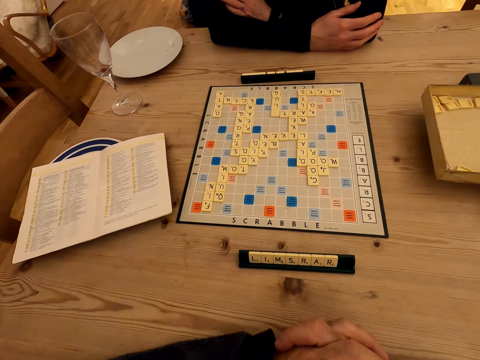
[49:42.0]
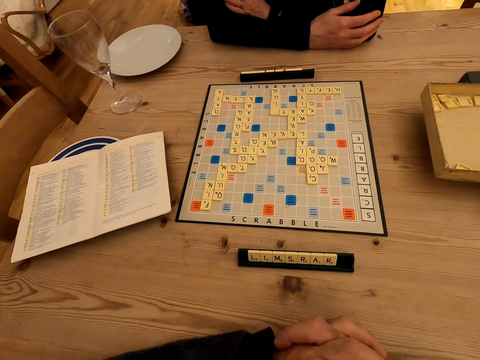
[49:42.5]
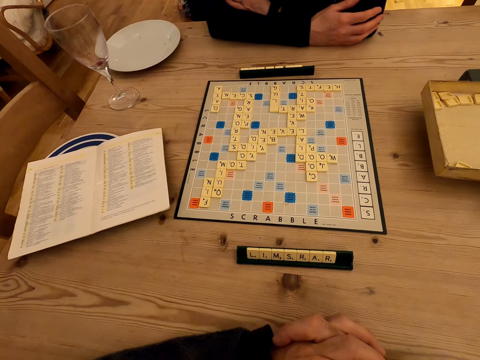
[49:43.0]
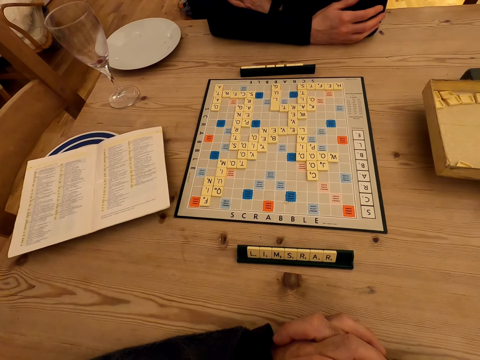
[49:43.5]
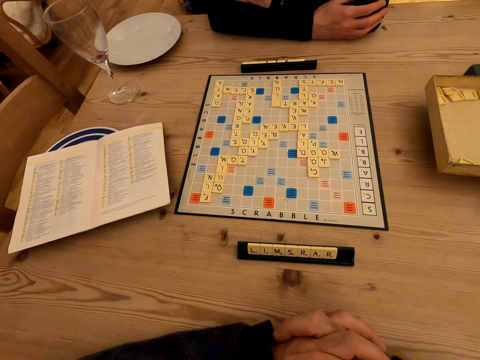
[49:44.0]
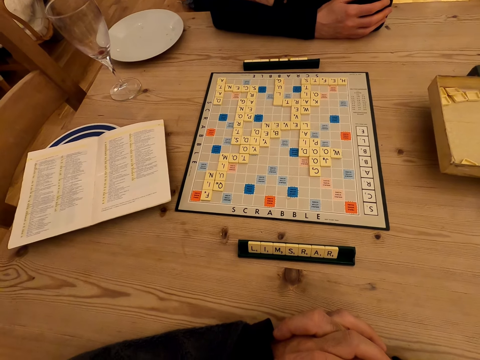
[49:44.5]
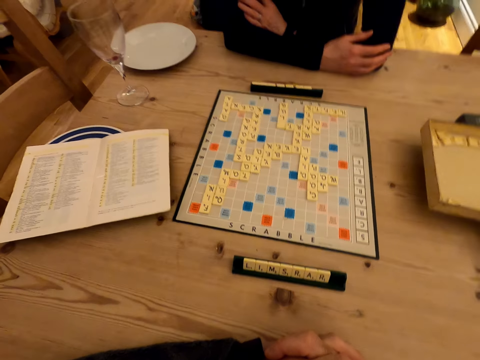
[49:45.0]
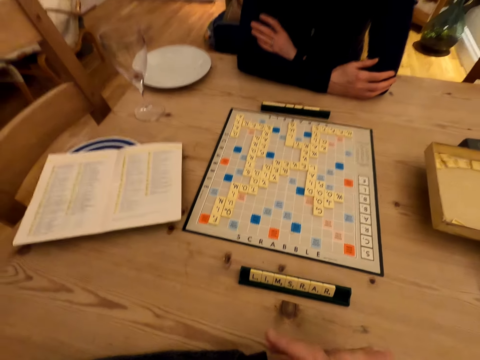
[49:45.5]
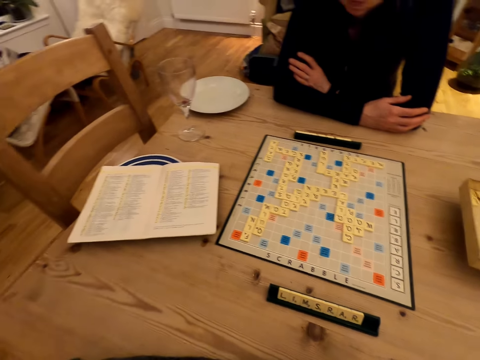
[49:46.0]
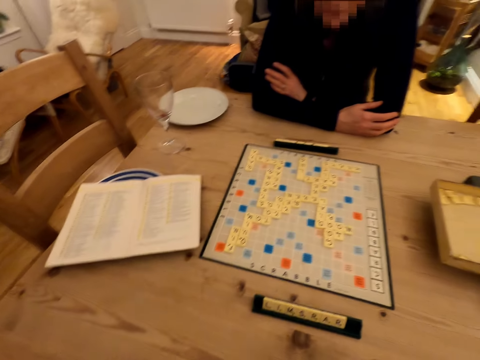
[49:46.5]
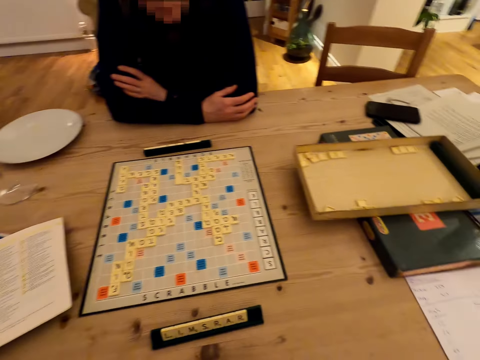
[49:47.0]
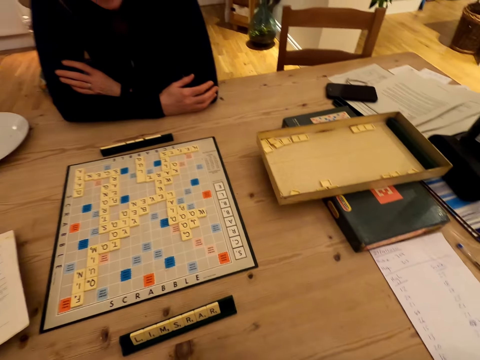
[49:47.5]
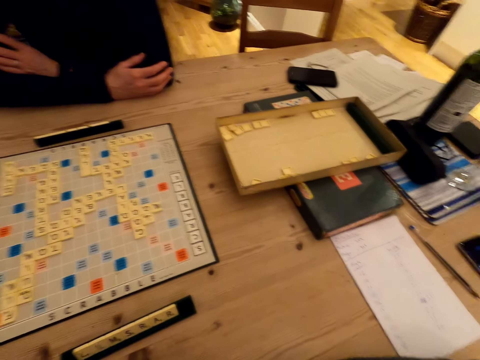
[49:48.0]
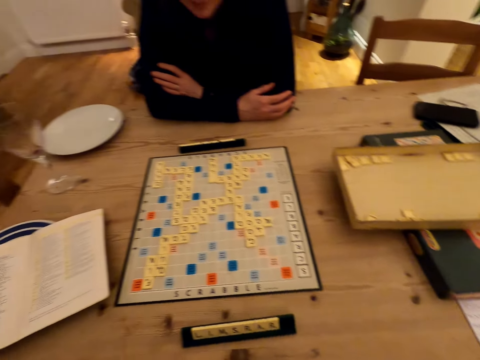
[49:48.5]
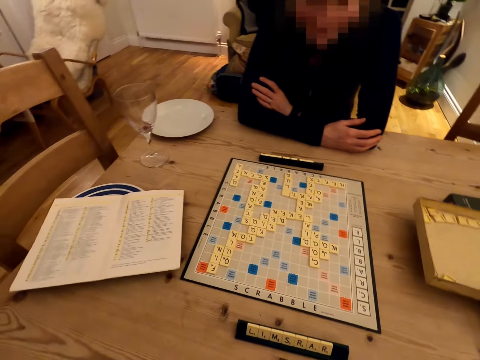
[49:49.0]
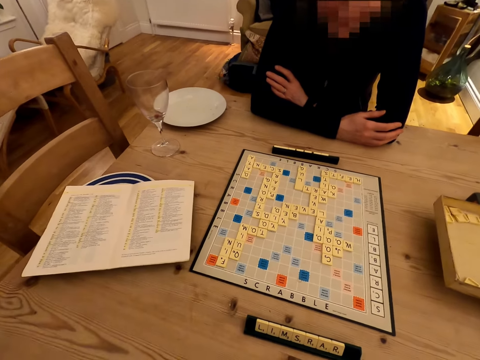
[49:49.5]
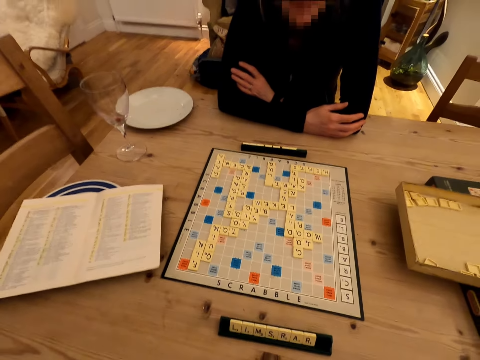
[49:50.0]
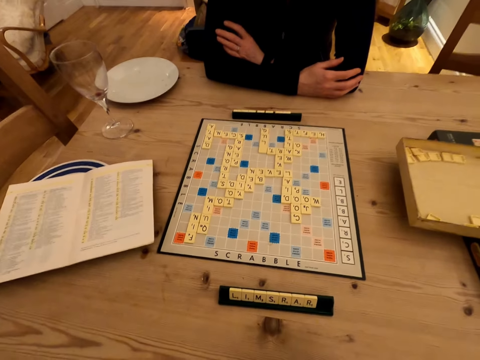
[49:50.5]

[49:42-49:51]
The camera wearer converses to a woman.

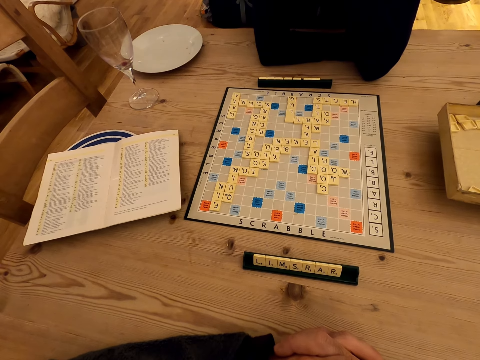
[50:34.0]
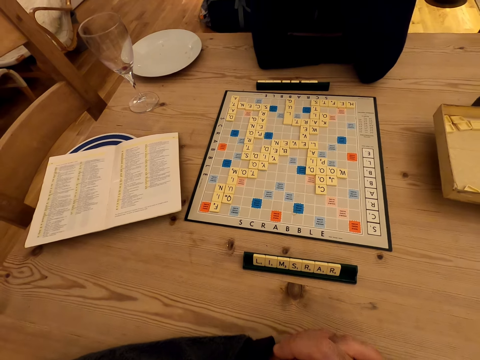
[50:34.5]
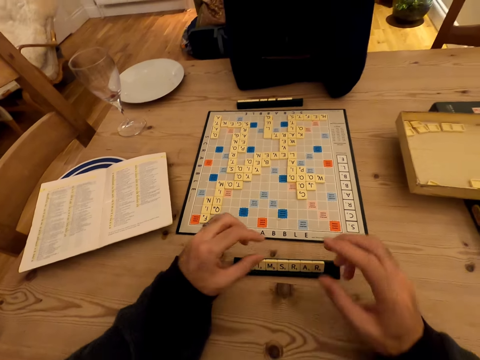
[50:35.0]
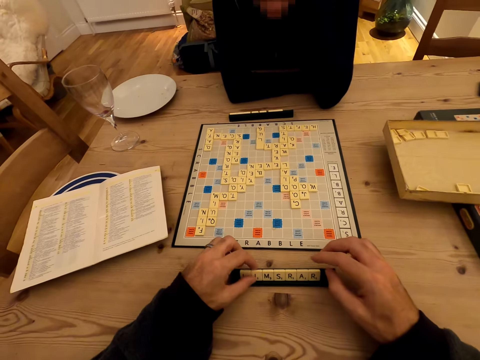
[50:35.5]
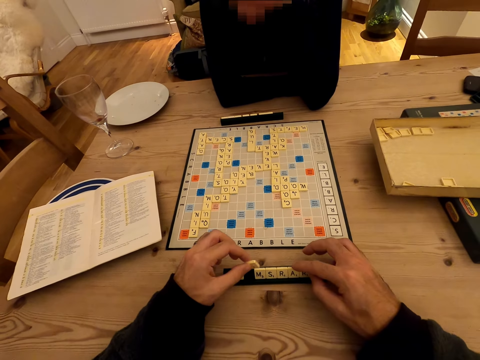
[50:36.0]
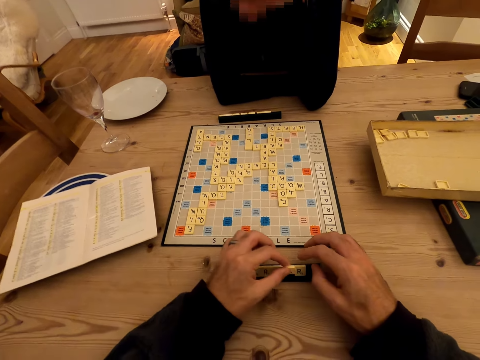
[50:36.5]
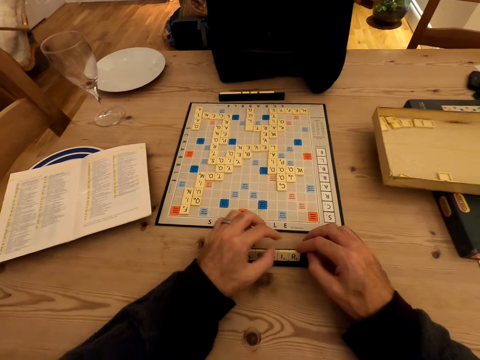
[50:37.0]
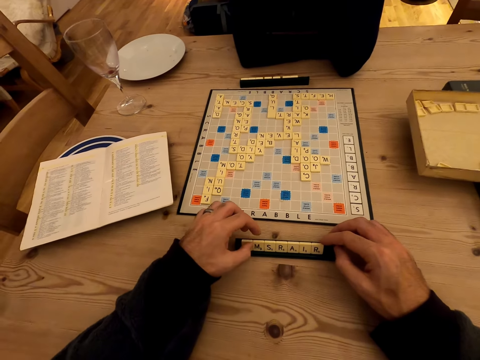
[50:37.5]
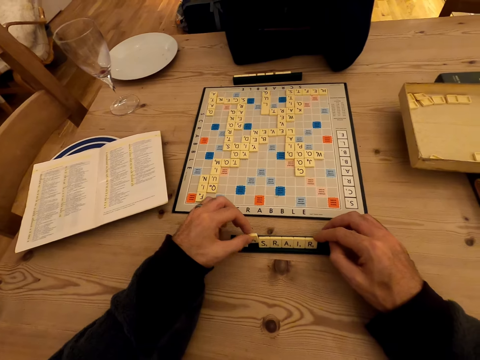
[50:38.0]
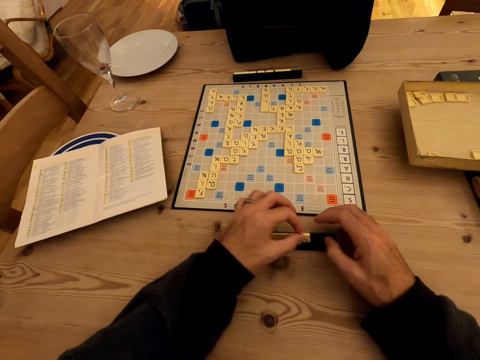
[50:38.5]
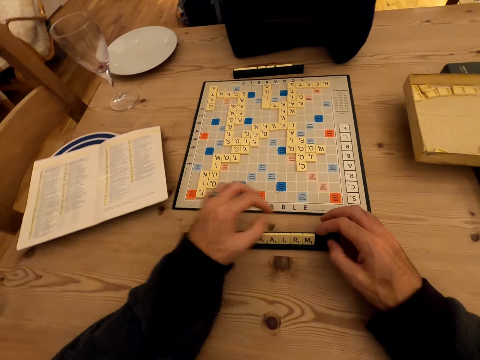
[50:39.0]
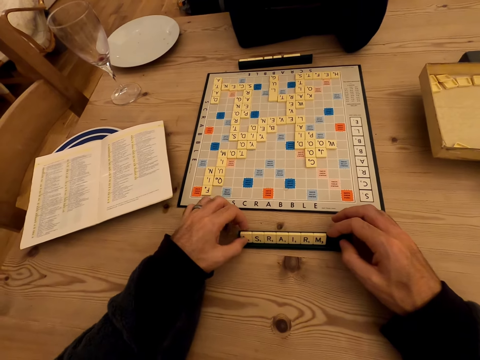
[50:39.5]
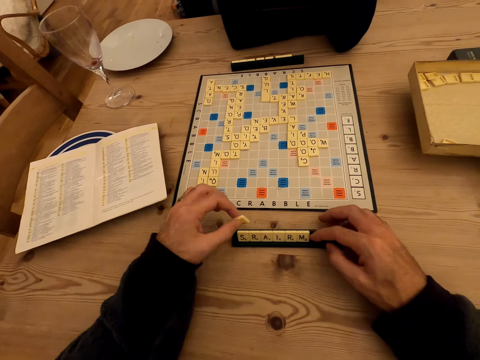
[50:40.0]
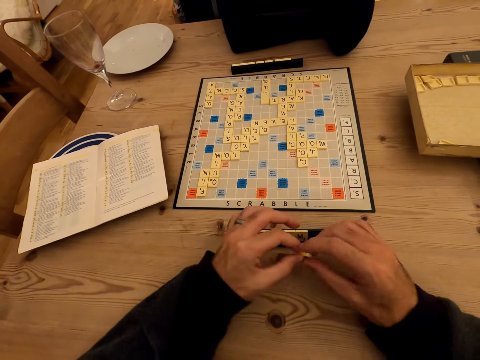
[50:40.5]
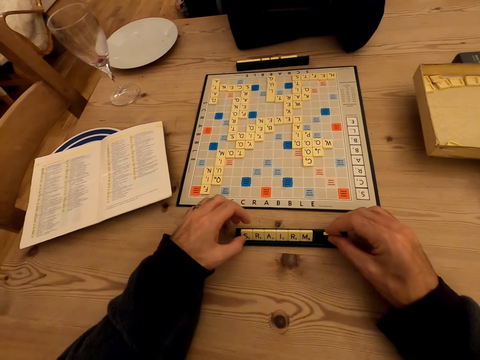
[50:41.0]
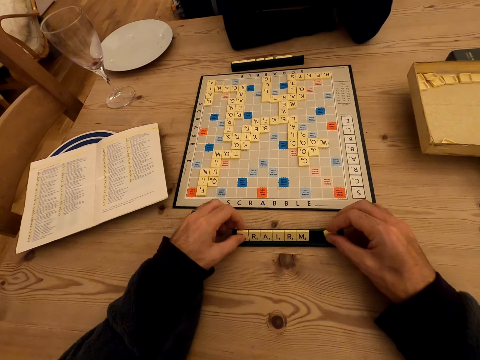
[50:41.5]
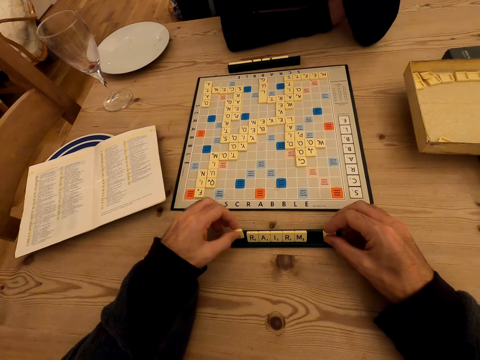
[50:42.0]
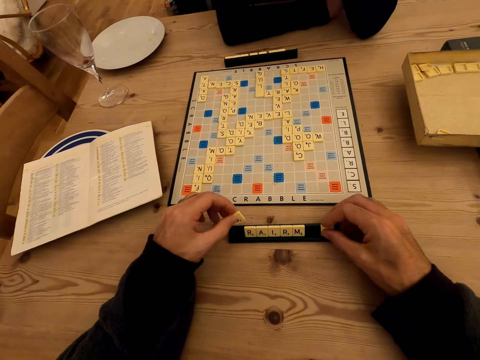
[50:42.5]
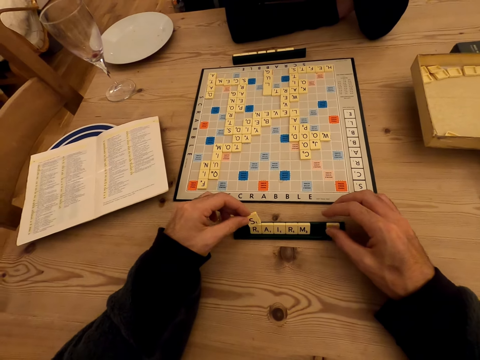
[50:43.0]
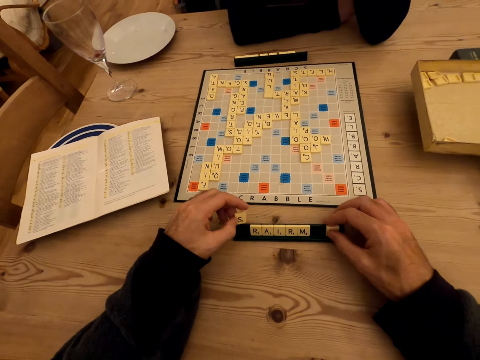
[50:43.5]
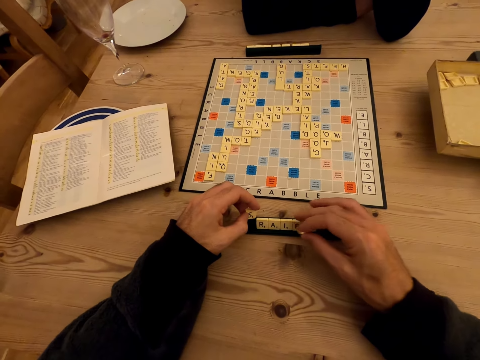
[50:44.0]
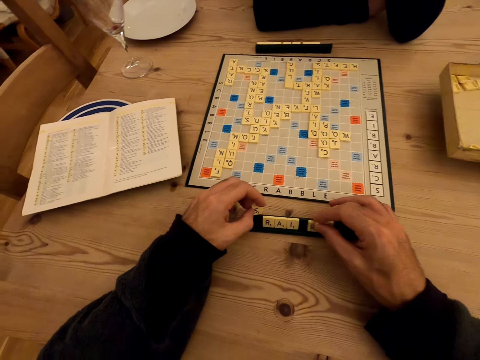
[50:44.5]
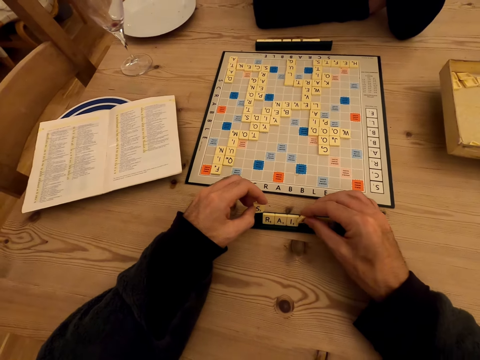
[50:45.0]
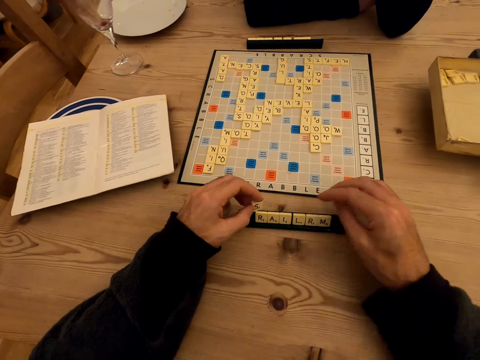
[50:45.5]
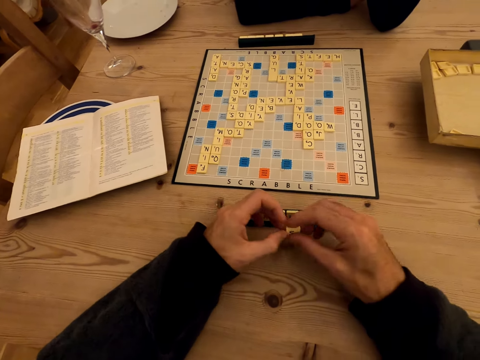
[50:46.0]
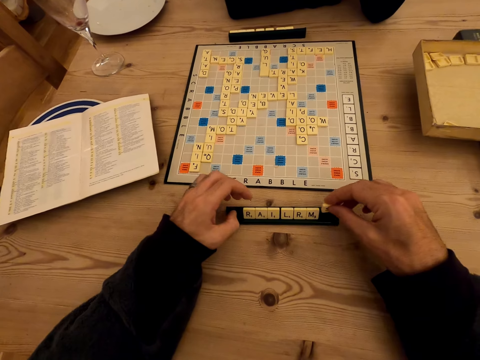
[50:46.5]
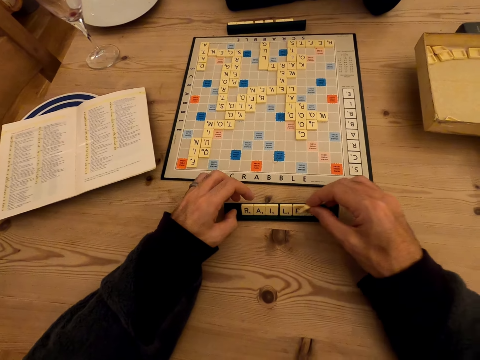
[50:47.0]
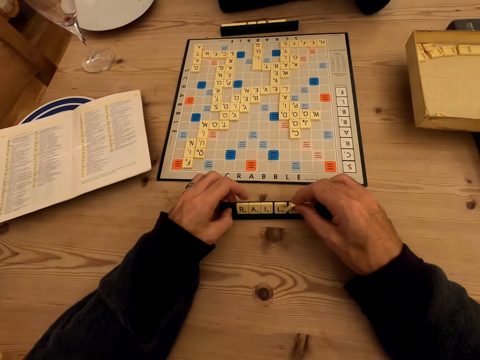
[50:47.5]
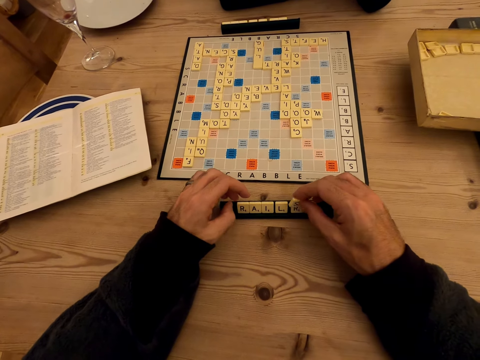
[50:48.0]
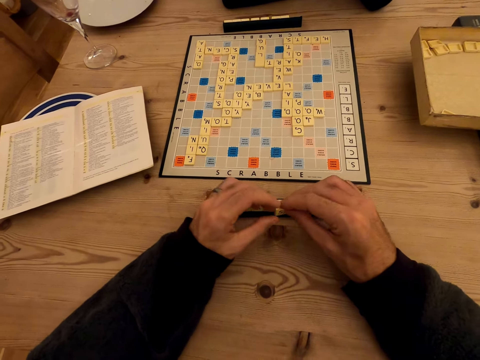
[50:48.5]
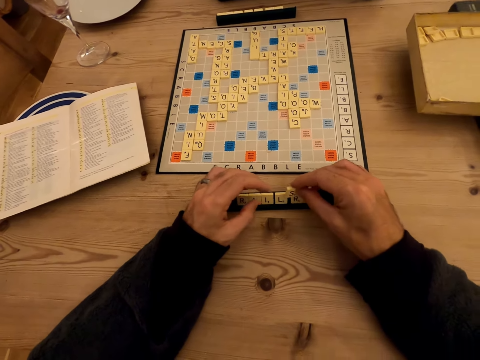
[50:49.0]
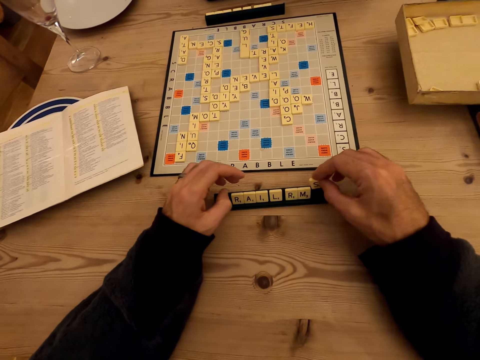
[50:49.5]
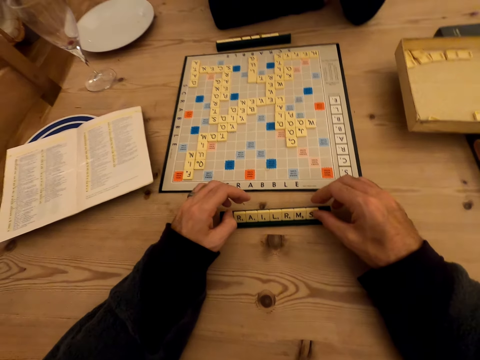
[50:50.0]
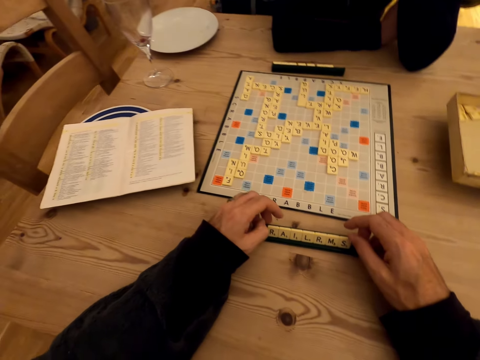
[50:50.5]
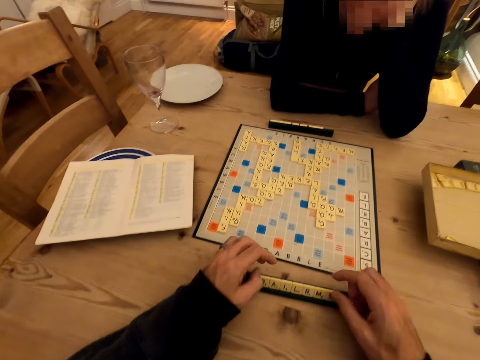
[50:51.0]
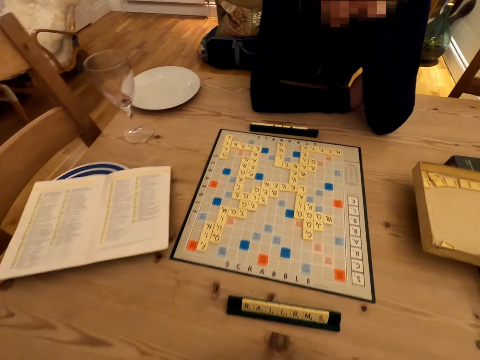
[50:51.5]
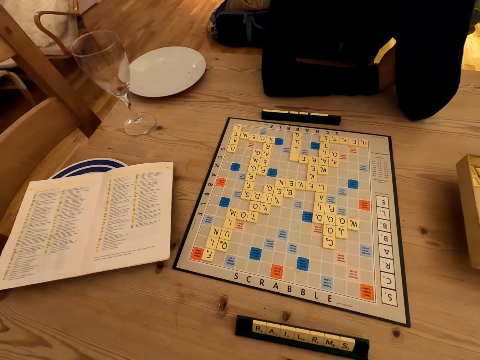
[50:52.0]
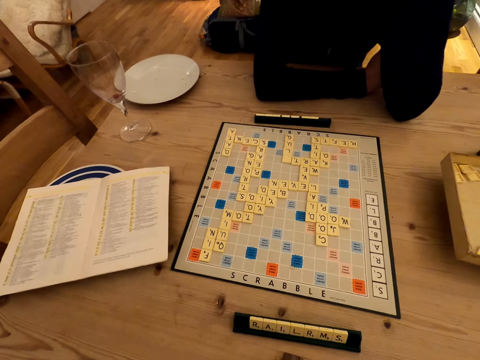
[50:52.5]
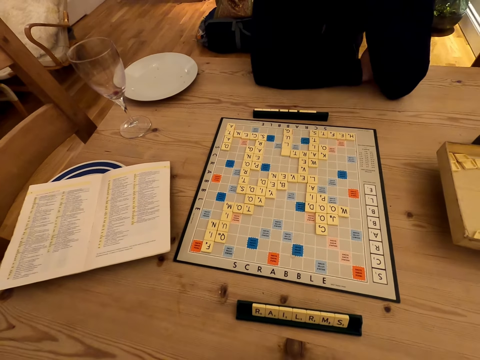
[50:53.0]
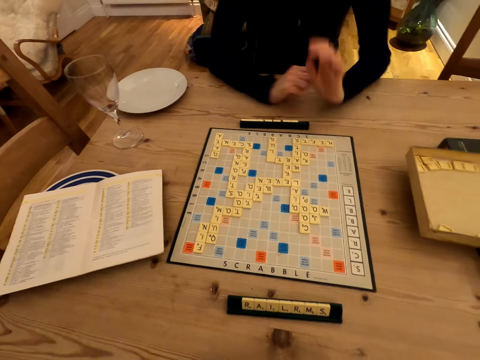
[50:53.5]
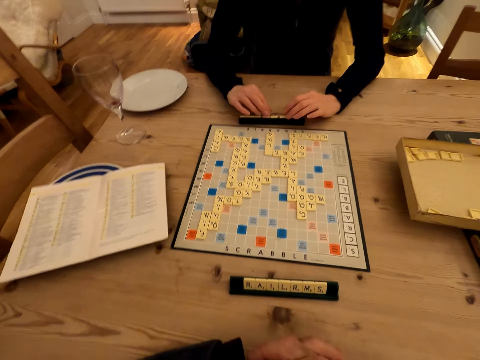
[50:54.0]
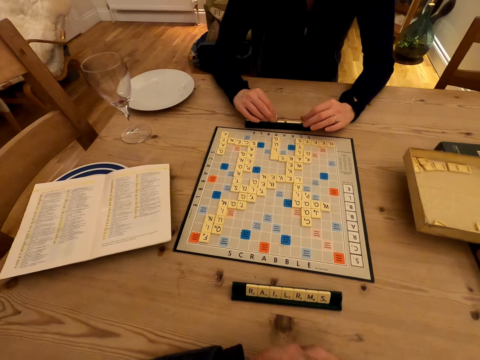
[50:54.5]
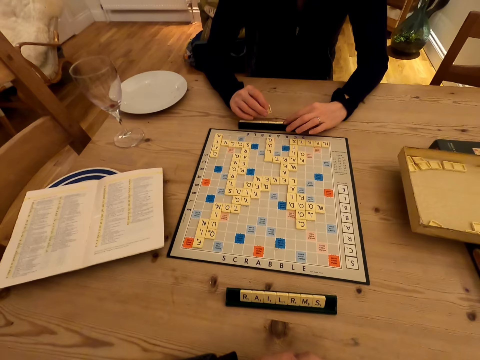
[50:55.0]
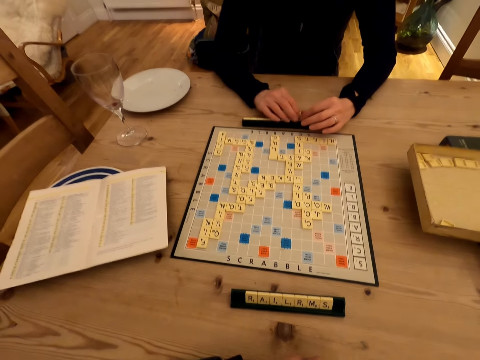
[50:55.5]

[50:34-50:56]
A man moves scrabble words. The camera wearer rearranges letters in the scrabble rack. The man folds hands. The camera wearer moves scrabble words. A woman rearranges letters in the scrabble rack.
